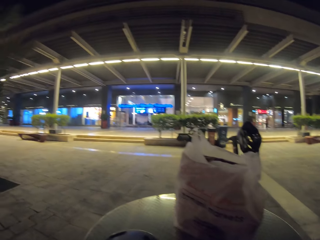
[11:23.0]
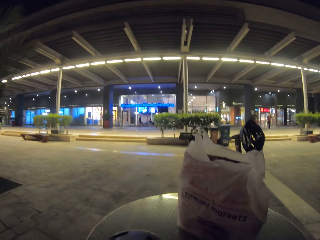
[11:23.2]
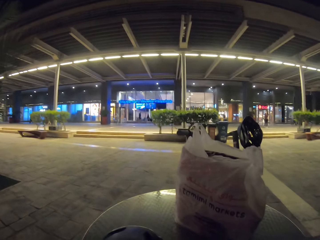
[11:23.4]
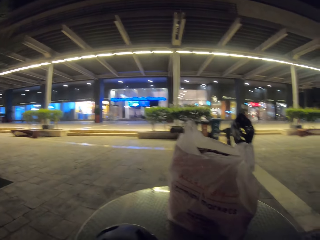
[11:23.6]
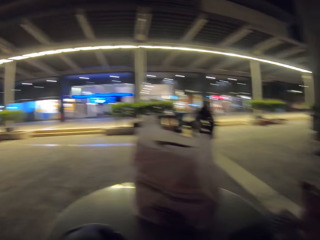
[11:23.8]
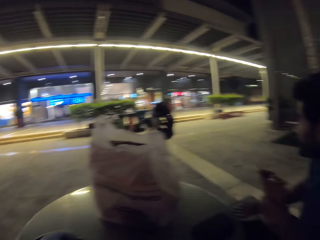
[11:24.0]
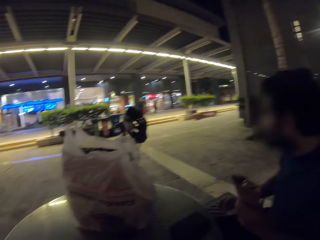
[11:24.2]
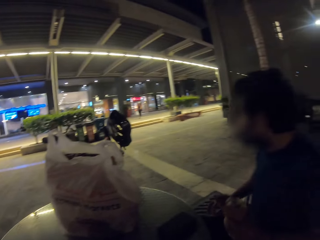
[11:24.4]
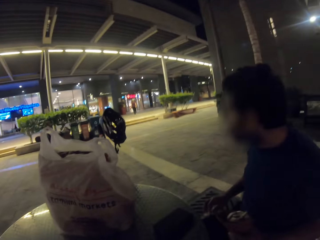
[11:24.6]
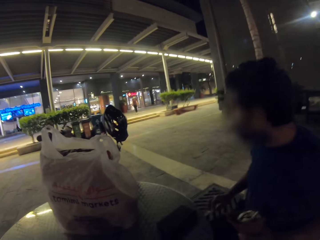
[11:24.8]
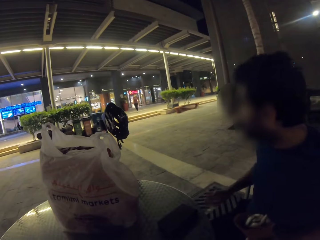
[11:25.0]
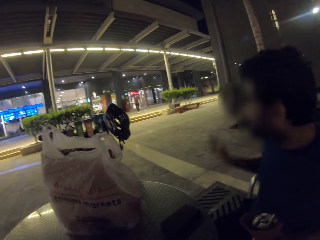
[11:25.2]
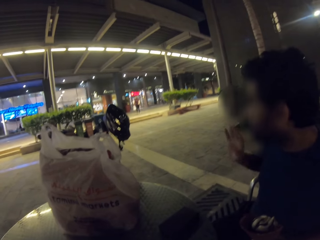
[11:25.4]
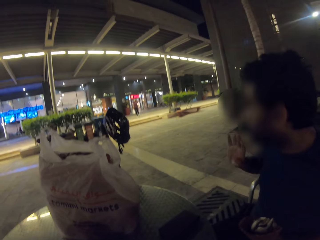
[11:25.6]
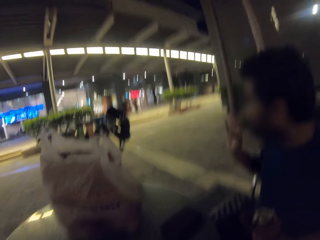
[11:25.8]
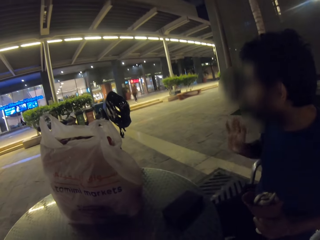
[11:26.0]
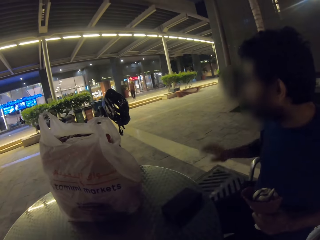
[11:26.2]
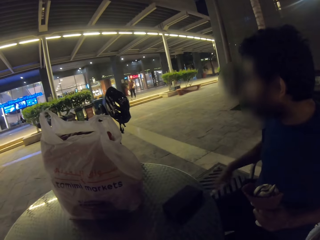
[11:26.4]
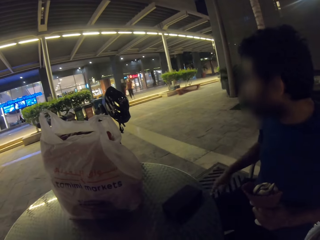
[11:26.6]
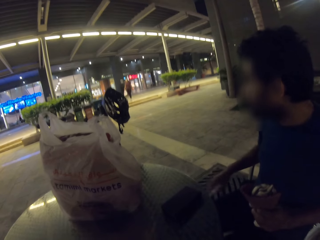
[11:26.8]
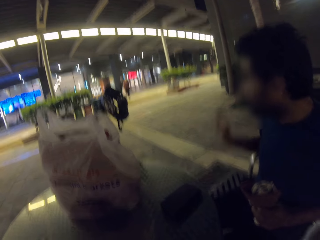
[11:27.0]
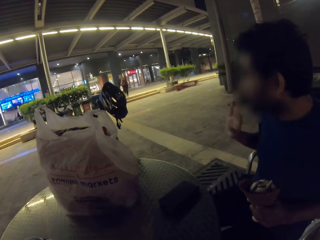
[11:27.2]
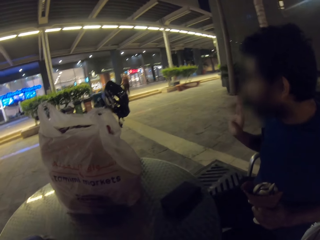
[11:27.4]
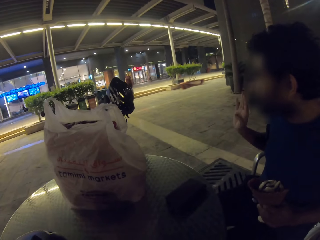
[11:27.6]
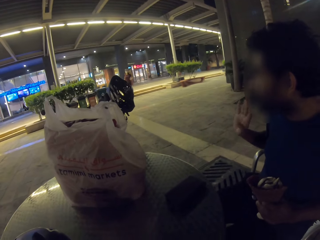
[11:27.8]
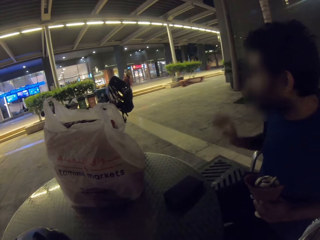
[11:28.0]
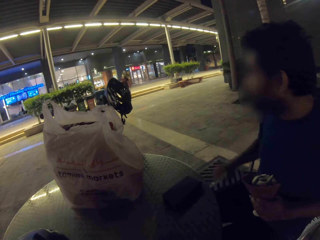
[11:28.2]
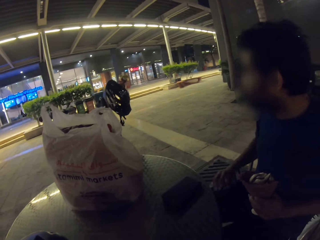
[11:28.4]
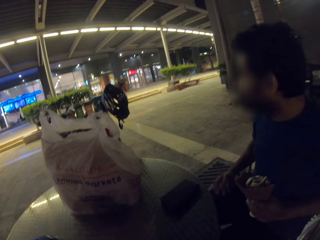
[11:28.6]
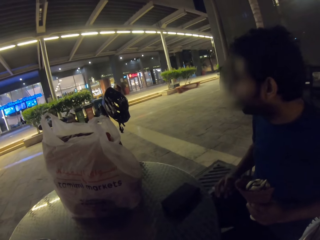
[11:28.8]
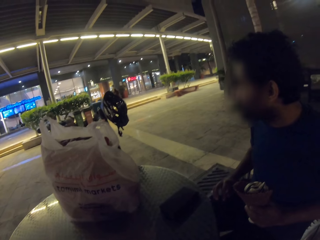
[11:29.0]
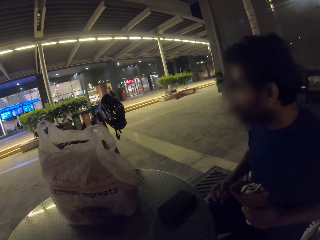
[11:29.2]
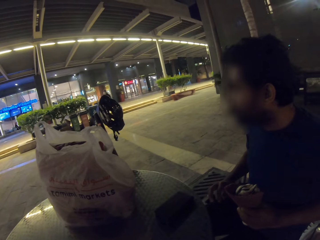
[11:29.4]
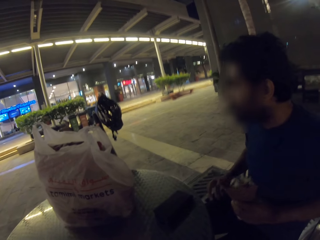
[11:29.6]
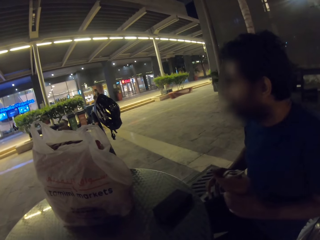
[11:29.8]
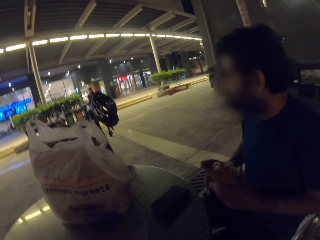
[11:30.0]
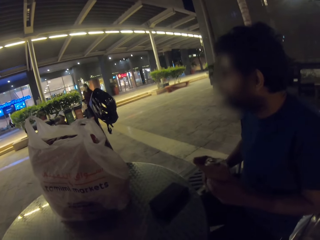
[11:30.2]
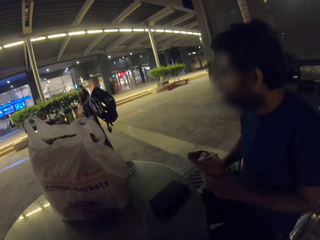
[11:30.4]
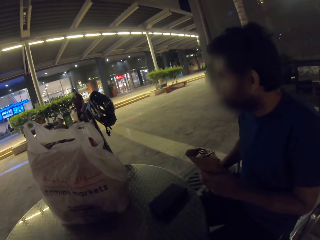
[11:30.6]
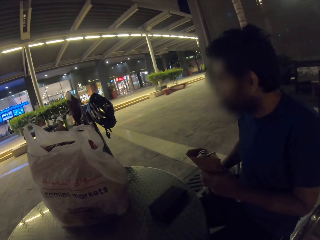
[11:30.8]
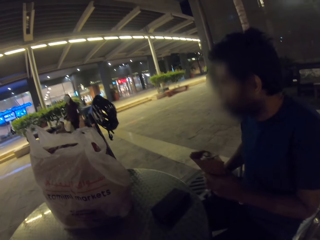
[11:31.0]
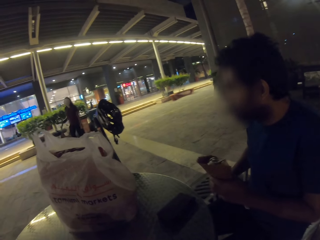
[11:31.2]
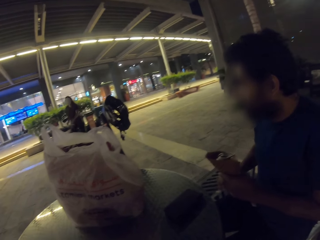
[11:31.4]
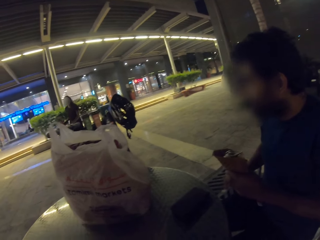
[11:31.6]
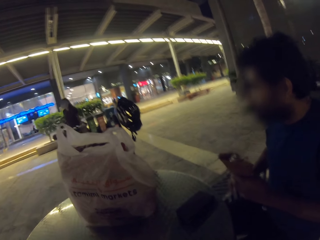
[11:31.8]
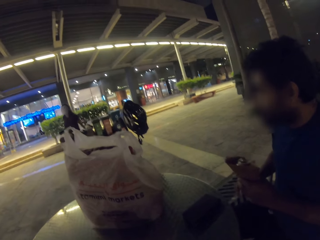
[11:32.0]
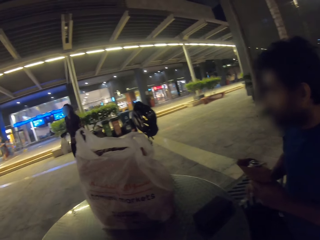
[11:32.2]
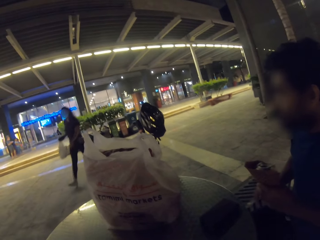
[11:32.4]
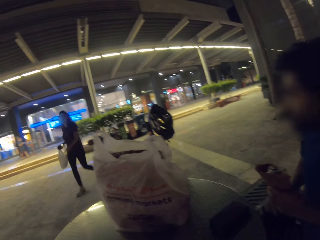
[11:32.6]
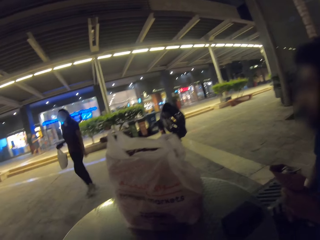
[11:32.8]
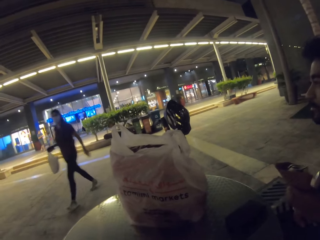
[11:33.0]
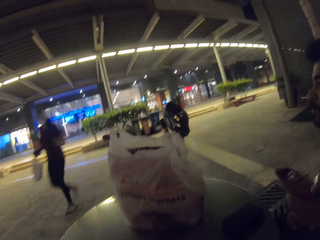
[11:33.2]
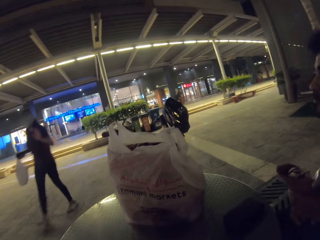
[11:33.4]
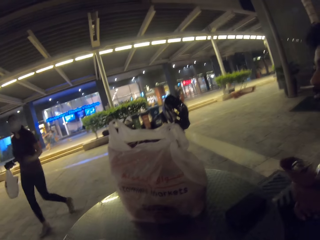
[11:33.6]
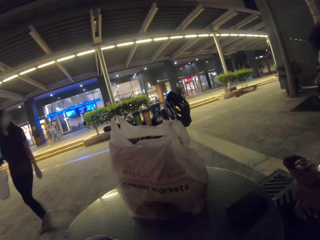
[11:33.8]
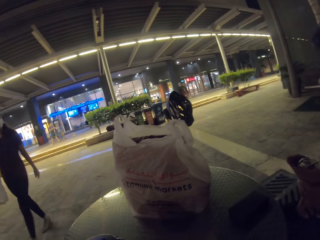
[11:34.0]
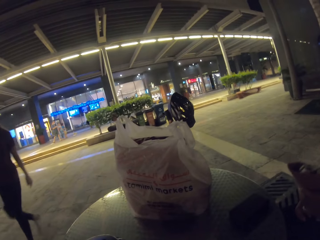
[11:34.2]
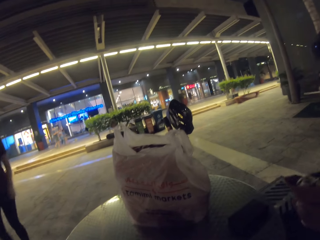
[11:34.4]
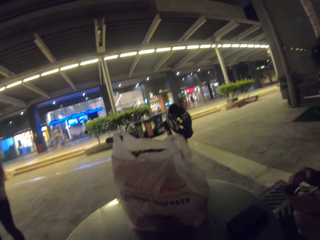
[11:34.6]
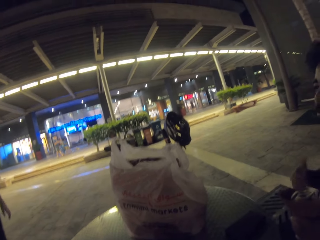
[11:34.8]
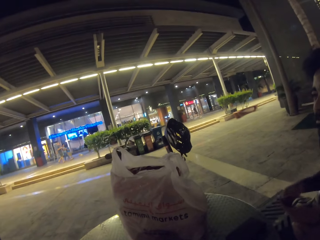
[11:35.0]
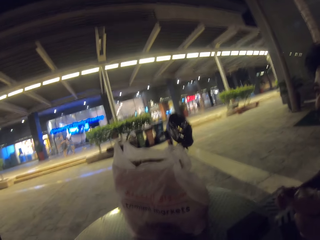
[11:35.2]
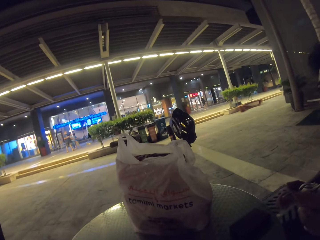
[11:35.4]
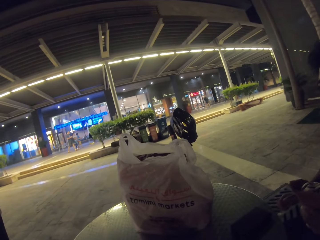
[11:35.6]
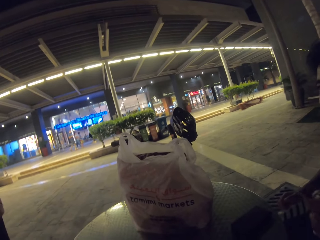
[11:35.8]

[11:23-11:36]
A man waves the right hand. The camera wearer looks at a woman. The woman waves at the camera wearer.

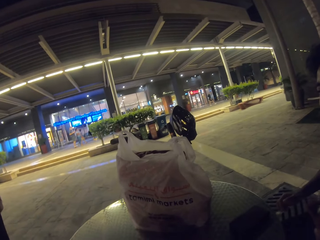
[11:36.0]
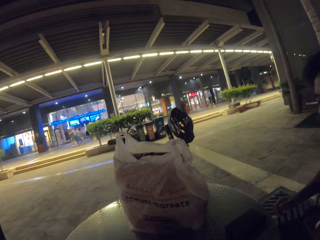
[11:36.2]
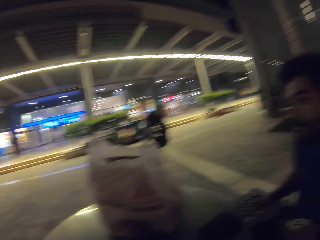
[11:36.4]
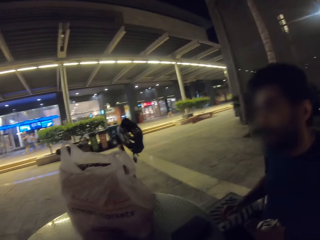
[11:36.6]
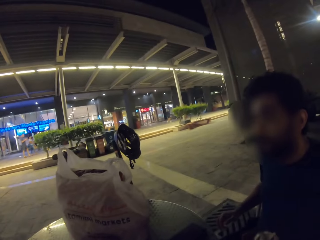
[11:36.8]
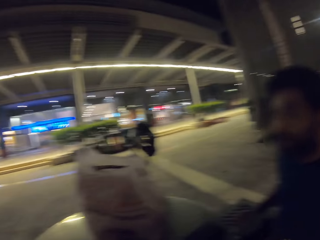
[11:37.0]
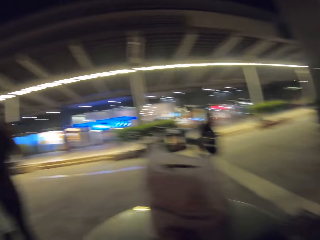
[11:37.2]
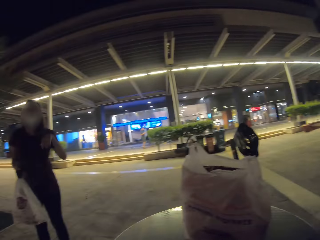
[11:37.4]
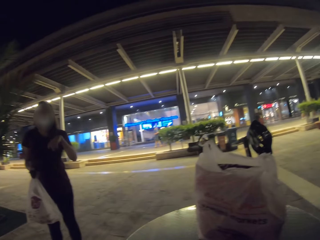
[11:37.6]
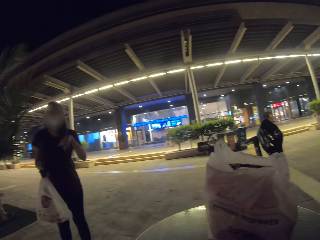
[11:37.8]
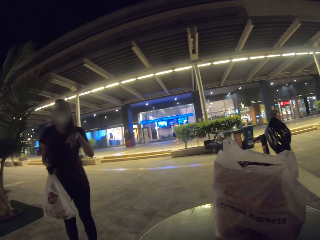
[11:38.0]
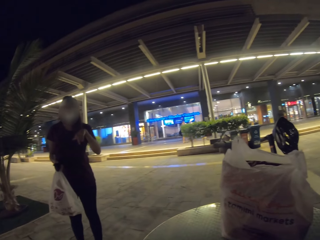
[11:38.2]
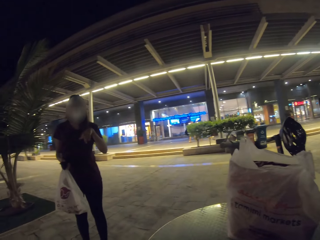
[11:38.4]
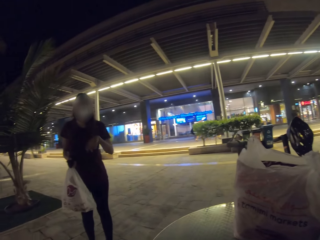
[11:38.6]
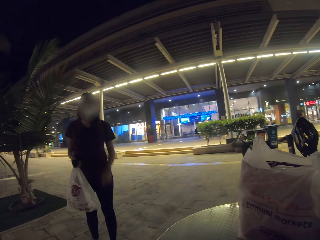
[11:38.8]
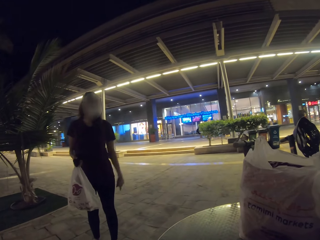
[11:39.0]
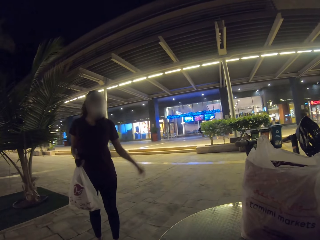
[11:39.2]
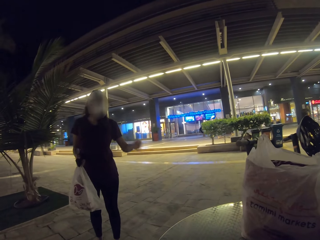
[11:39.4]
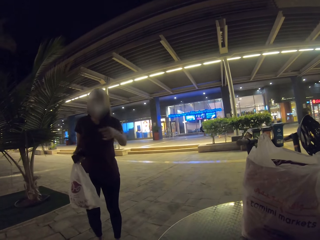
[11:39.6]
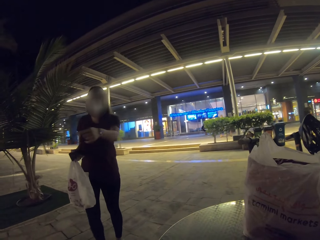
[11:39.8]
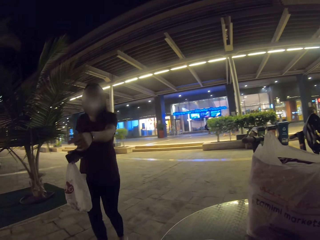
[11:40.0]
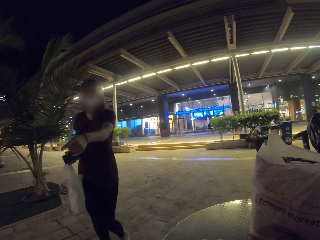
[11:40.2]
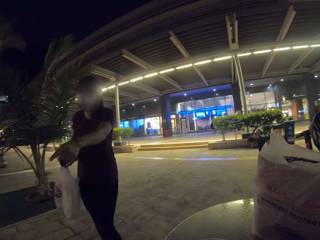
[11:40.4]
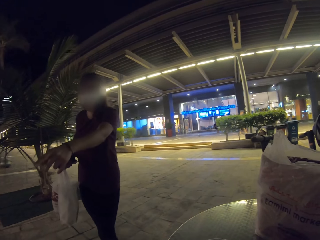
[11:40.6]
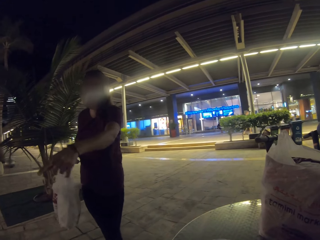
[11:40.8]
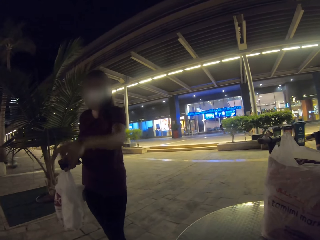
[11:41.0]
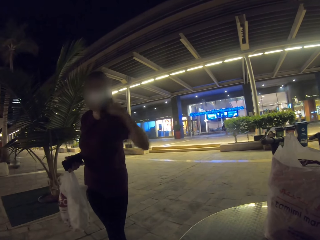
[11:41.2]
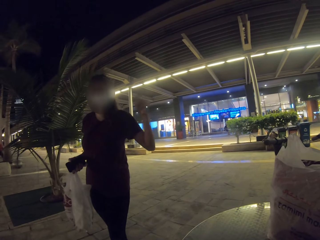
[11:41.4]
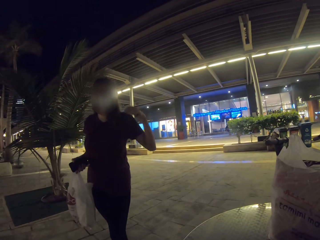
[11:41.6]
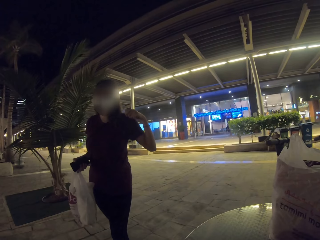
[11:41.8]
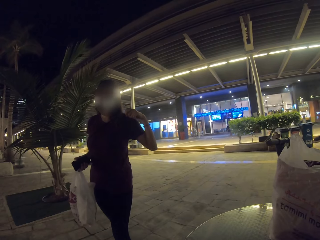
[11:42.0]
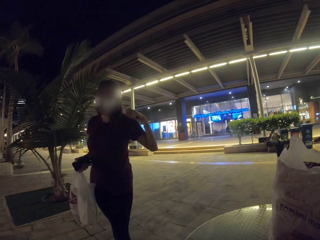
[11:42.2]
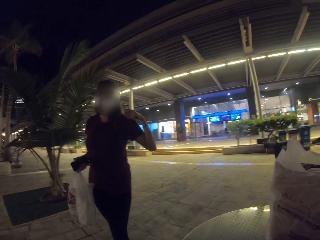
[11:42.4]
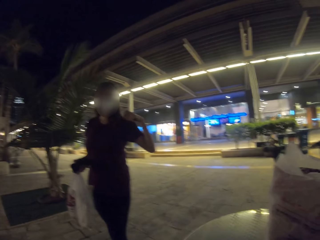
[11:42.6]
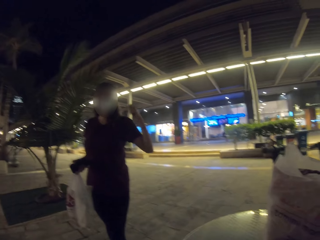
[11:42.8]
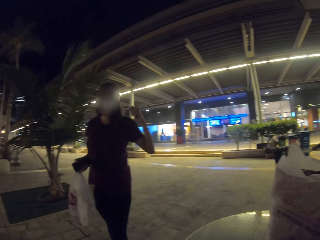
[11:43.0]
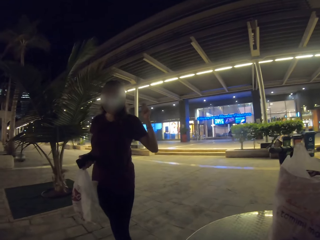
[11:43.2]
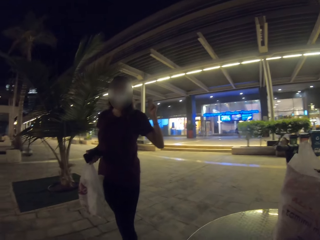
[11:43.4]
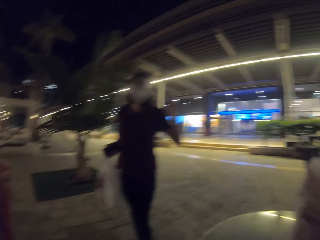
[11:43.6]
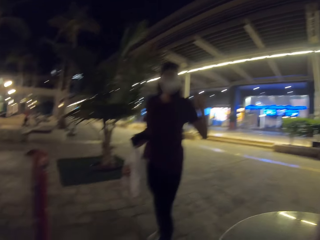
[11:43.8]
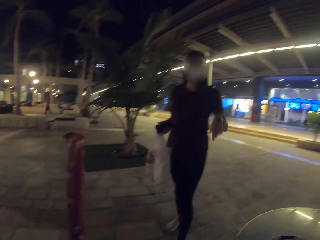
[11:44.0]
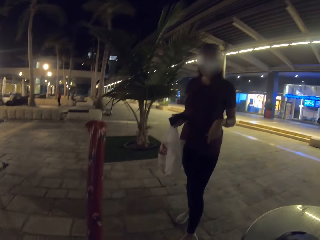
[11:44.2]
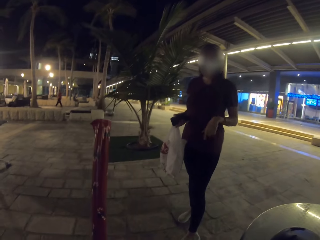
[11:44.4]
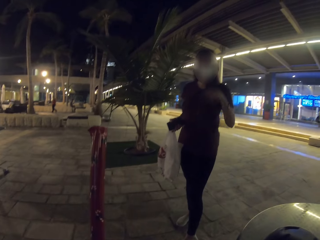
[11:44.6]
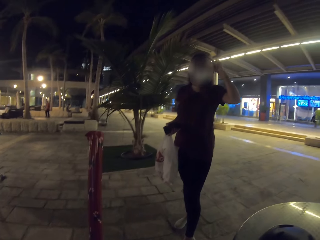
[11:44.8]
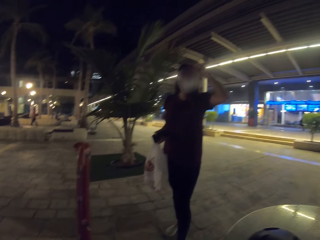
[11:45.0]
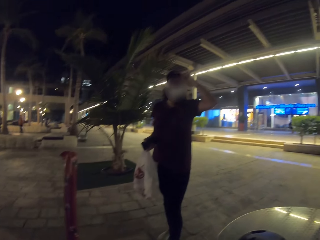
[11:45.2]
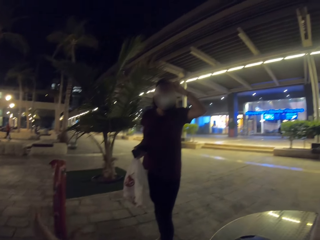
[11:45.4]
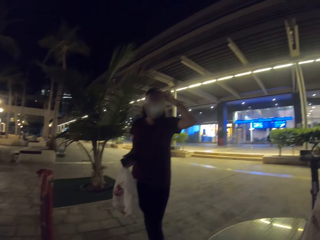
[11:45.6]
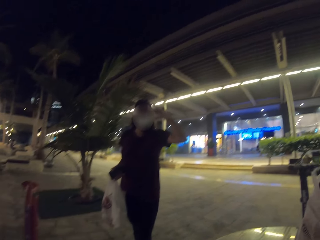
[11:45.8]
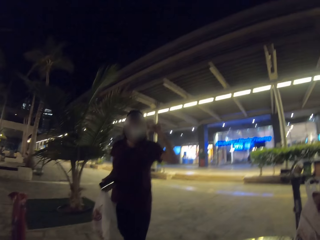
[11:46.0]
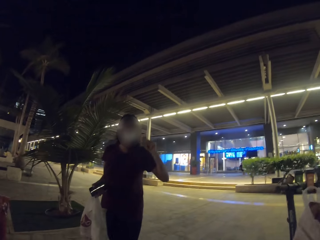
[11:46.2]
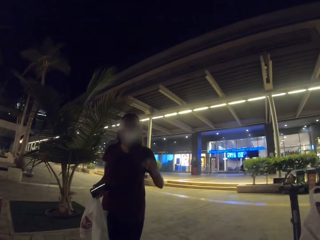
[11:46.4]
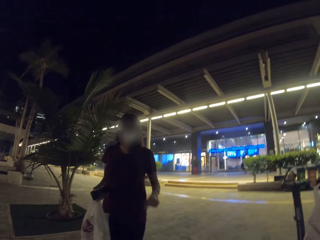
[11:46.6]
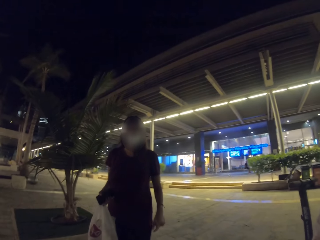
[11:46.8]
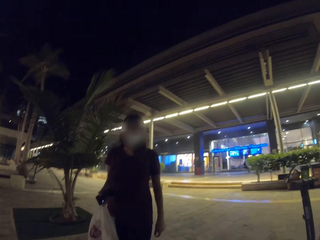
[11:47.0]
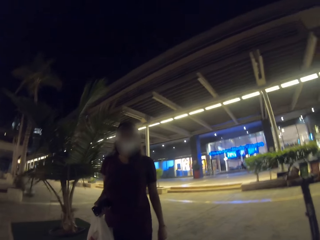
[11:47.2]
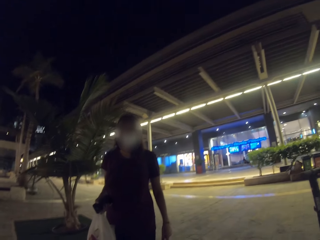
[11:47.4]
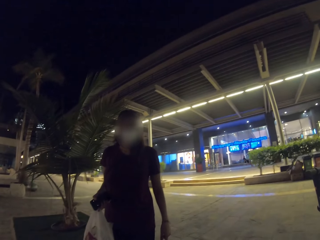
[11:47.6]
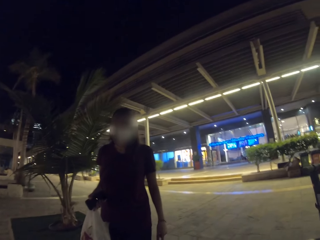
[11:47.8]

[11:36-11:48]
The camera wearer looks at a woman. The woman converses to the camera wearer.
